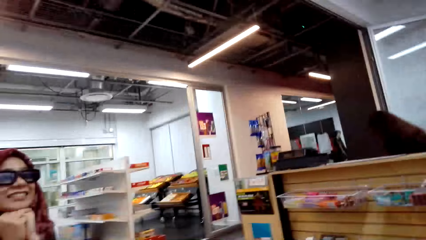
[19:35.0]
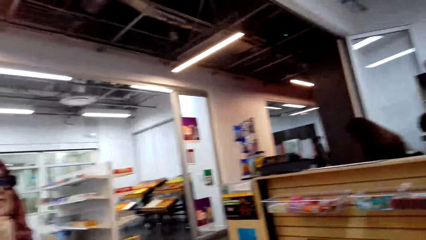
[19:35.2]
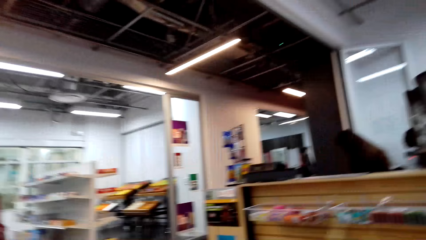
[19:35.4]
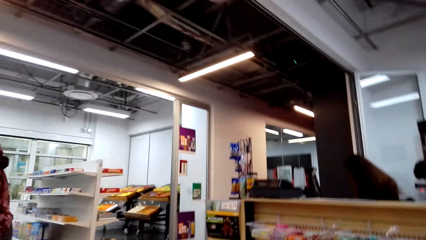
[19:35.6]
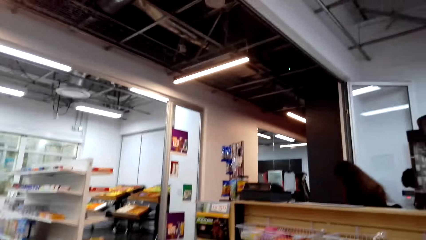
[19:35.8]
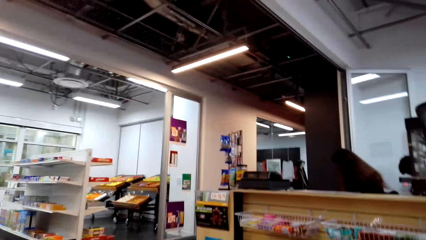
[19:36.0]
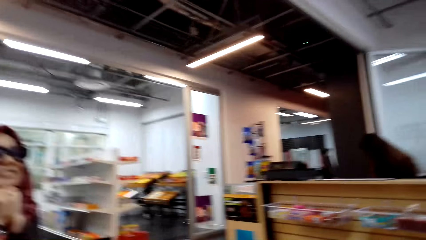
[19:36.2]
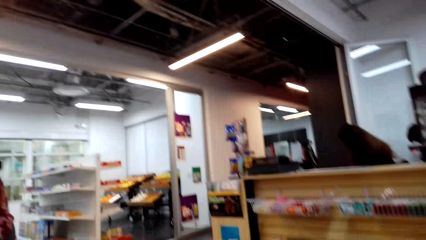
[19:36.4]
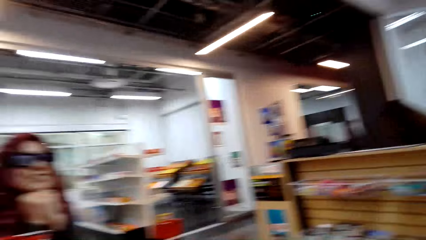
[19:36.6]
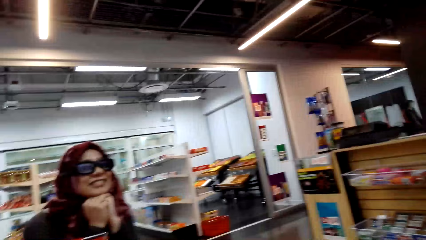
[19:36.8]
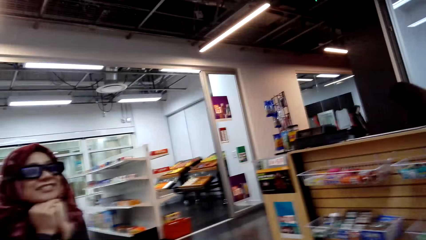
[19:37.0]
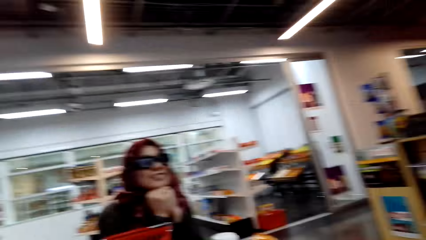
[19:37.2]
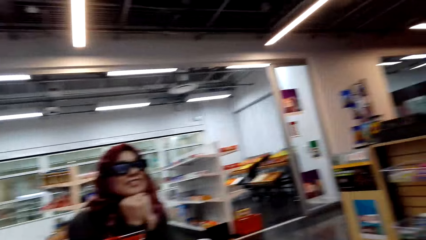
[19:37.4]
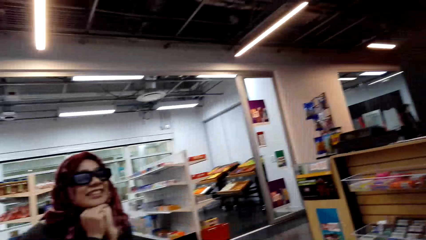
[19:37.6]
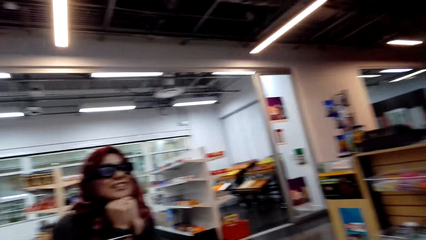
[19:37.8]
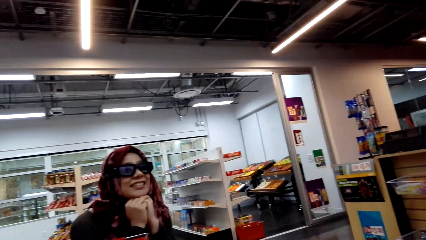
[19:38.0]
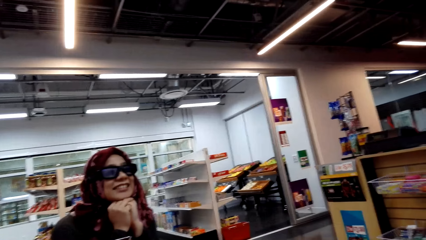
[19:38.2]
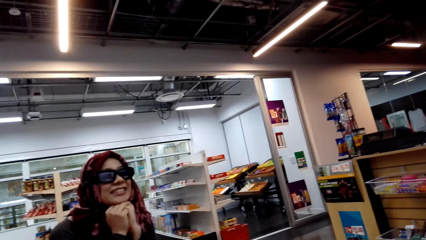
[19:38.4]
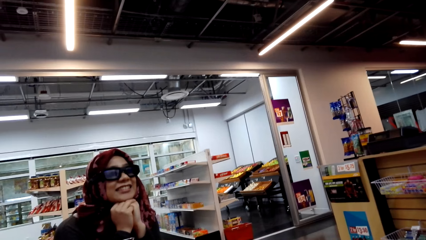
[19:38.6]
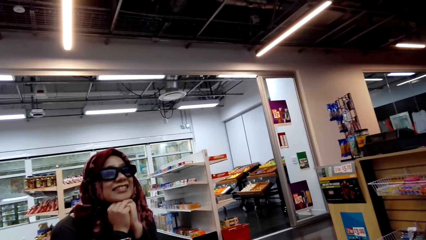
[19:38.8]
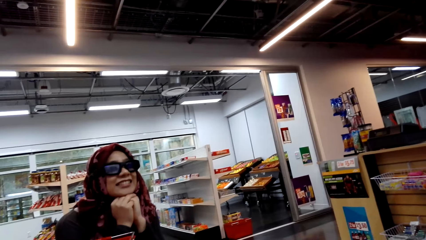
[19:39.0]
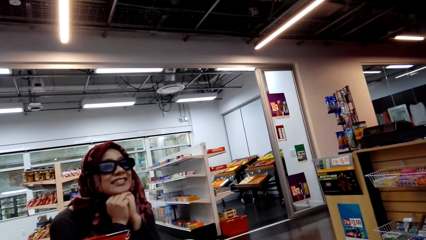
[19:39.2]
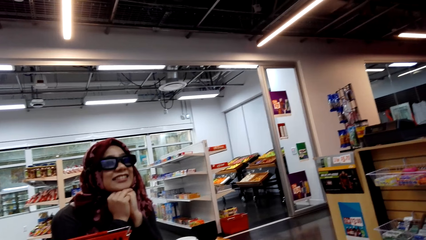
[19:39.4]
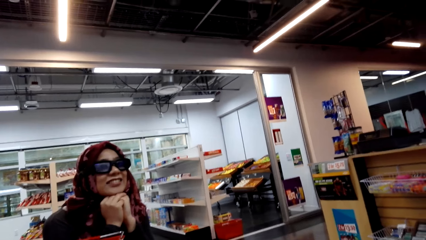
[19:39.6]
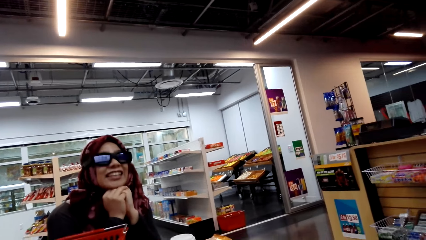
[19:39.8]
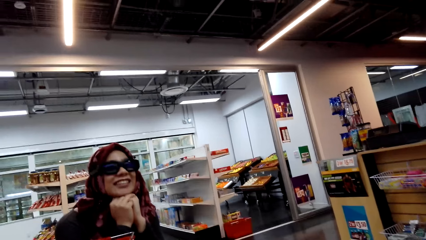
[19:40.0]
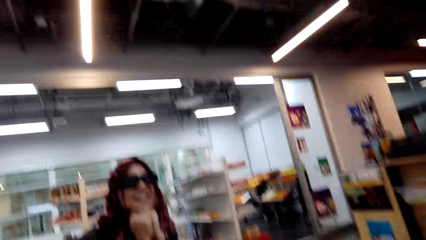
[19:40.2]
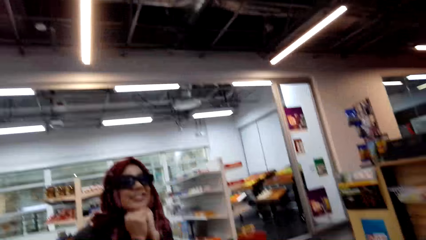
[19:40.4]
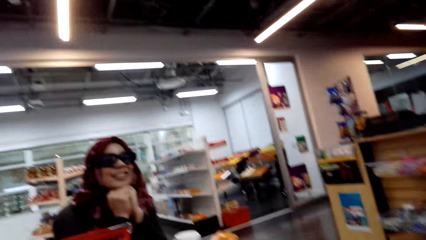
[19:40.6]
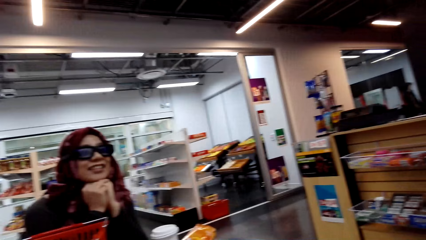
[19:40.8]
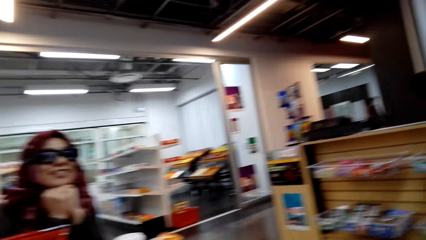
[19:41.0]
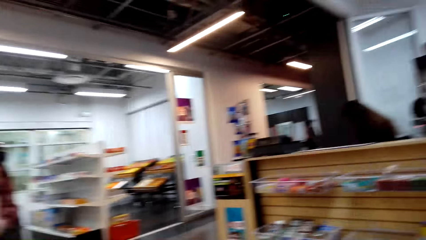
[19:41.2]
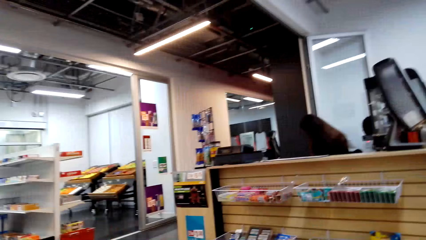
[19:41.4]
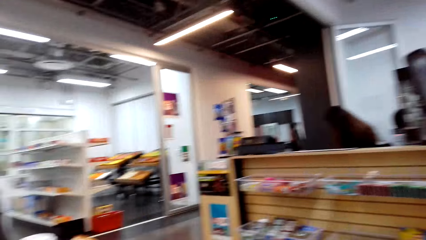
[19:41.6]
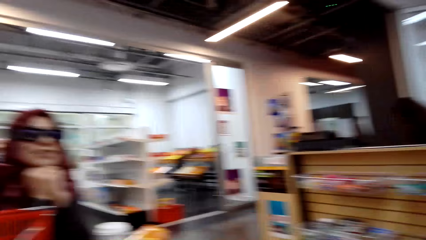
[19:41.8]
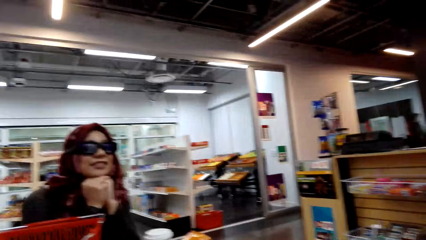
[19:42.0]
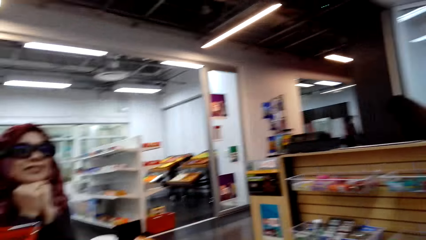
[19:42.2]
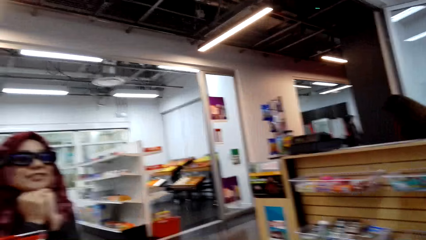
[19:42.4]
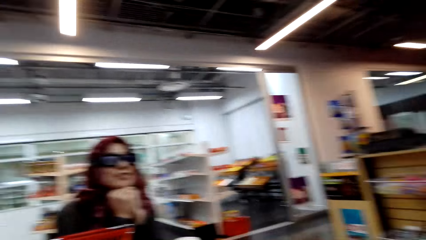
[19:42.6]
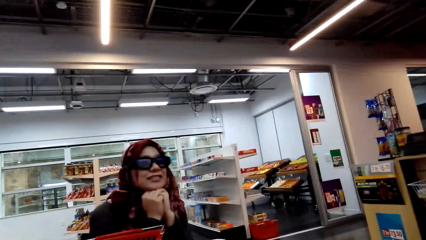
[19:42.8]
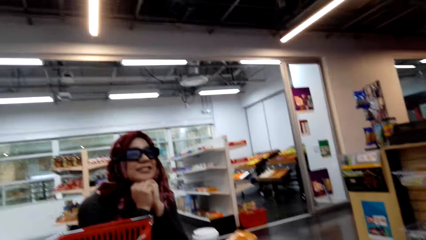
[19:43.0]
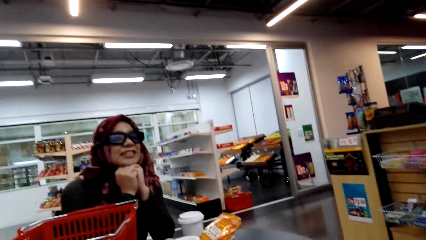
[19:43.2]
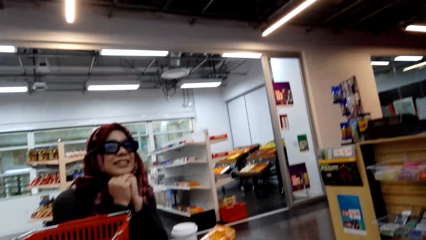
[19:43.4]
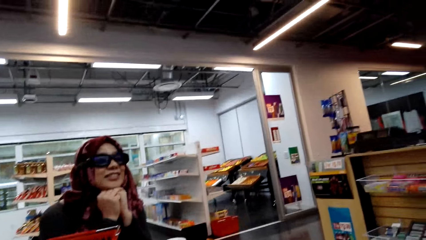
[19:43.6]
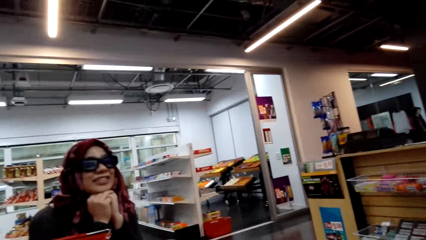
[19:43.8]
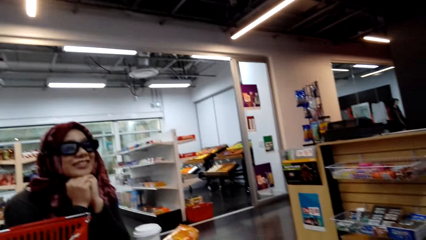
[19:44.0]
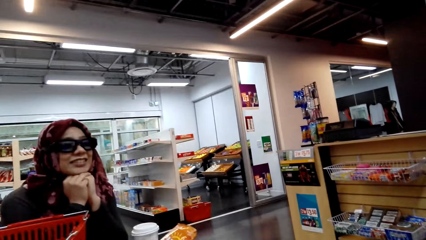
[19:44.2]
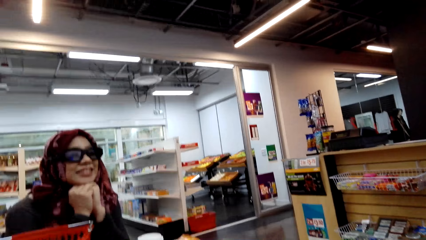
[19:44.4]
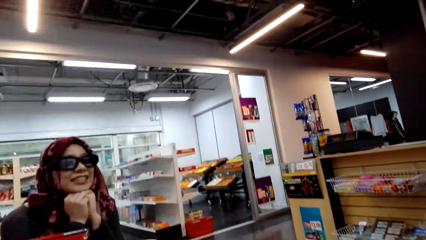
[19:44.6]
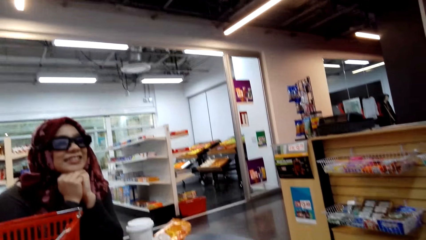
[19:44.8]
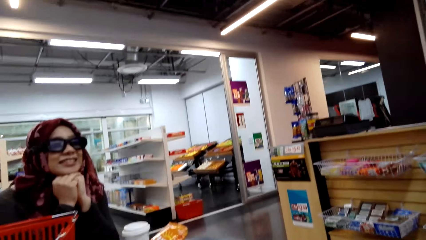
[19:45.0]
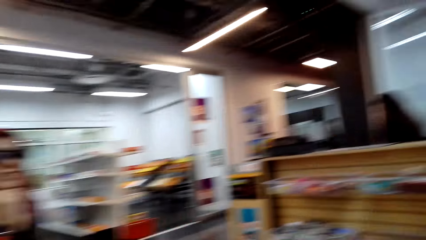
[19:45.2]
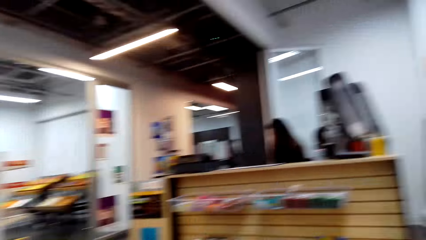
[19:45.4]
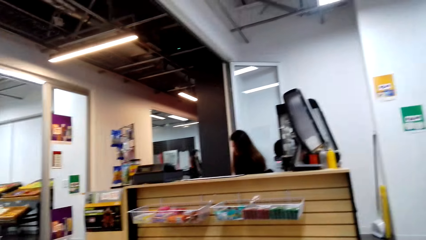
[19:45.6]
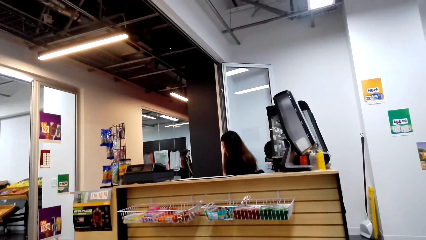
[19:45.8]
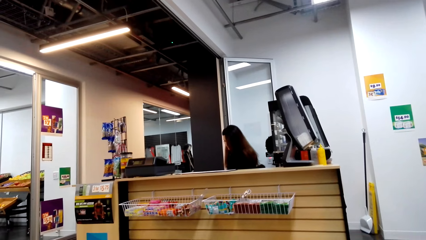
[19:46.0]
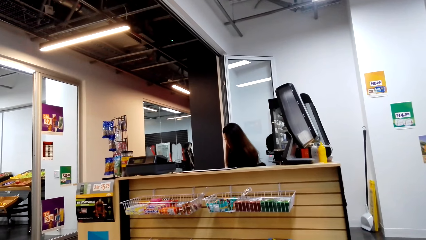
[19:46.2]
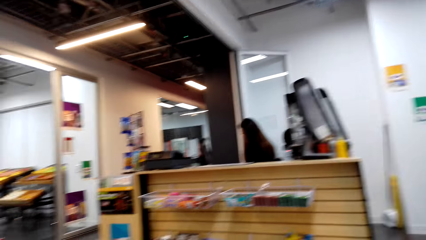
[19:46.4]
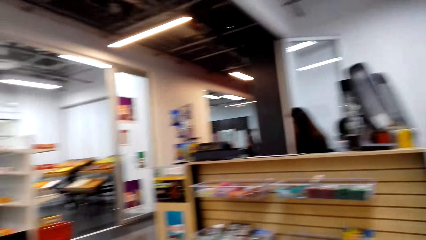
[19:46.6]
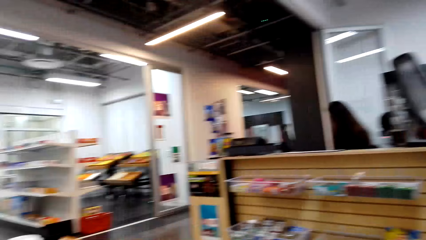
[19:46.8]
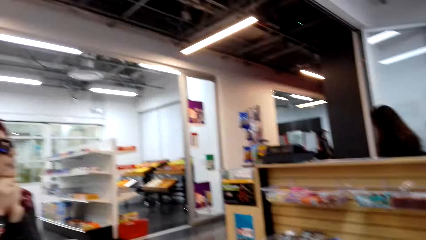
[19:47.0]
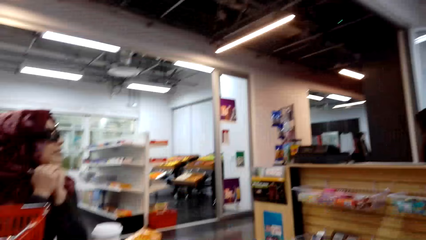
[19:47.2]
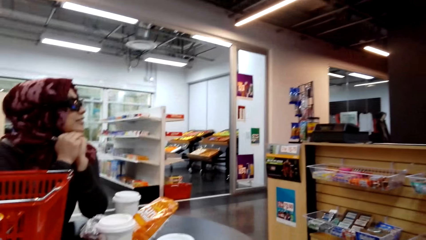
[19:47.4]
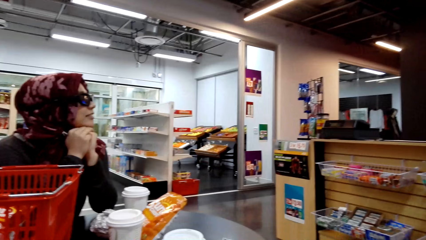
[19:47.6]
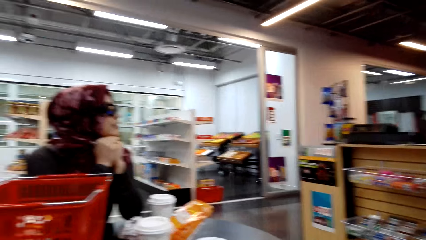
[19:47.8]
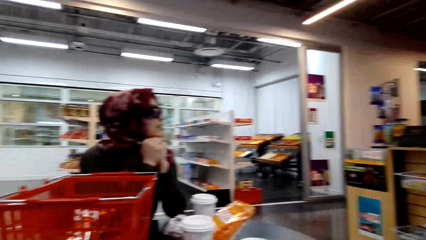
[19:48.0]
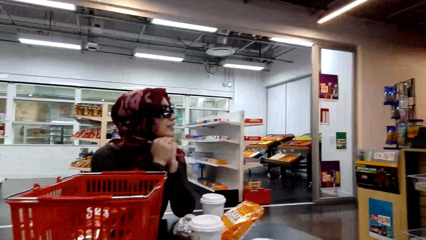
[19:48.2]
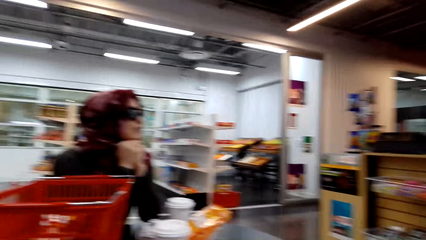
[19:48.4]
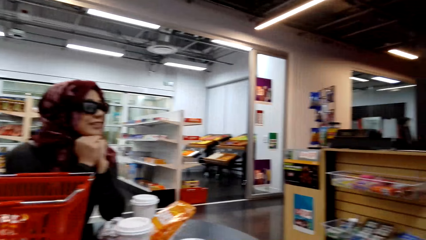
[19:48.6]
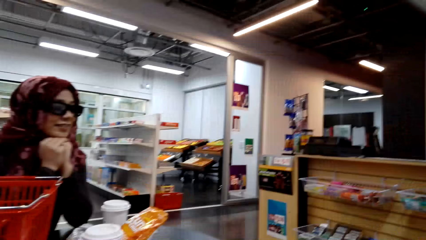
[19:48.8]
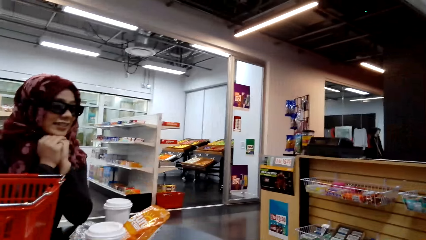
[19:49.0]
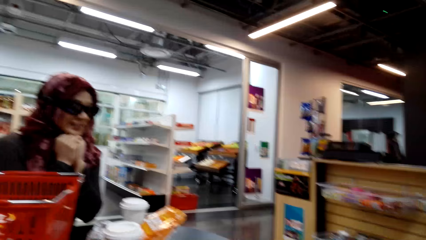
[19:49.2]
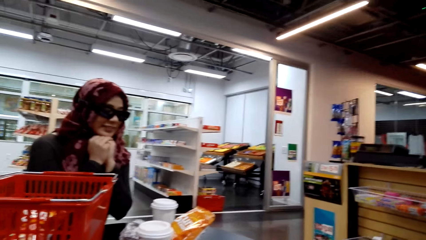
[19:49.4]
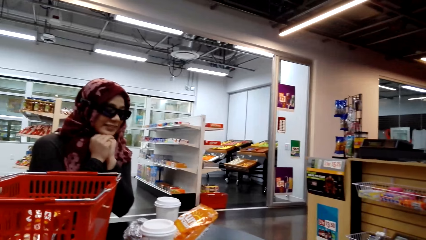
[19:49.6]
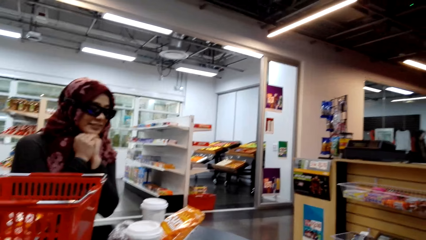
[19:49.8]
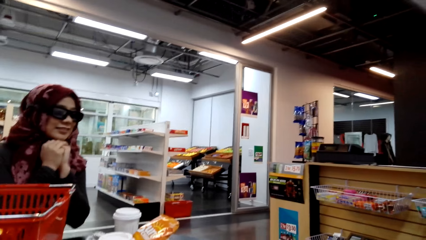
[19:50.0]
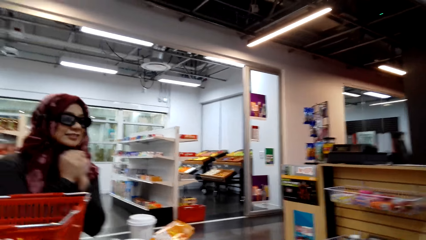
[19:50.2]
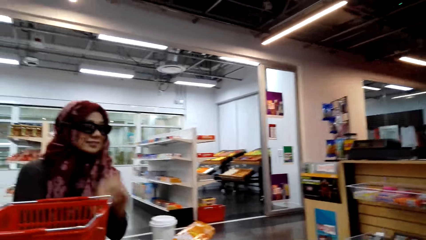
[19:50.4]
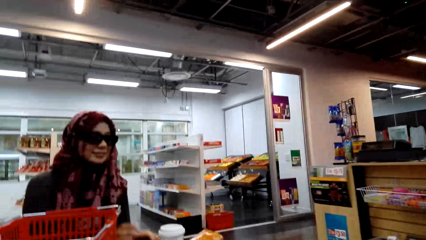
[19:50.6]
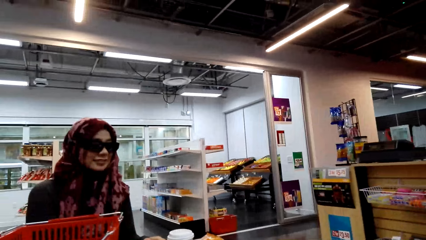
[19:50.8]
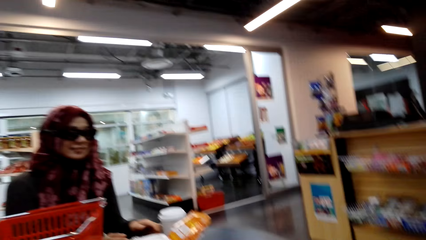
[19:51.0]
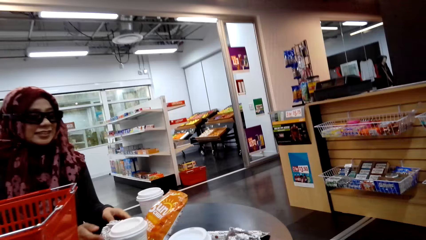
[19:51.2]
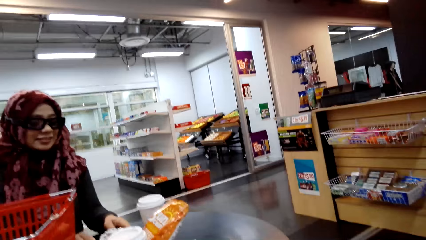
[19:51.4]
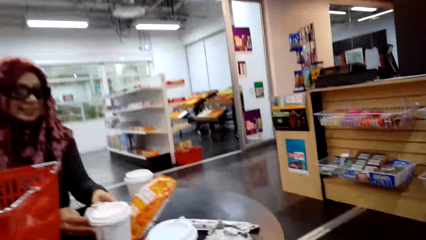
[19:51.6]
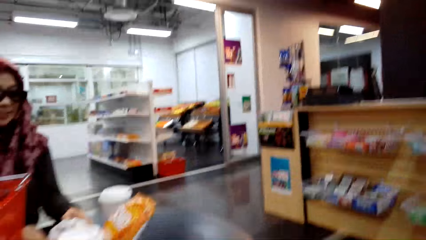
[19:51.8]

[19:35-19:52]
The camera wearer converses with a woman. The woman converses with the camera wearer. The camera wearer converses with the woman. They look around the supermarket. The woman converses with the camera wearer. The camera wearer looks at the cashier. They converse with the woman.
